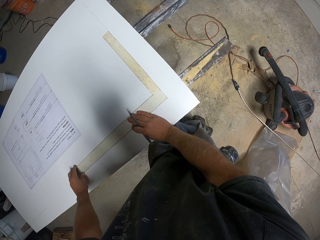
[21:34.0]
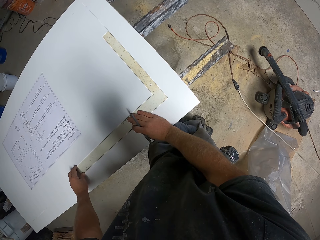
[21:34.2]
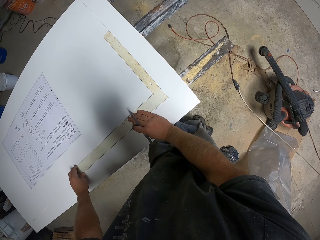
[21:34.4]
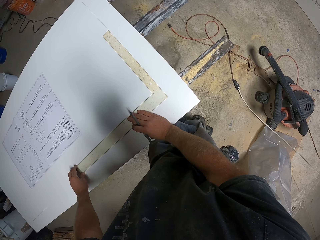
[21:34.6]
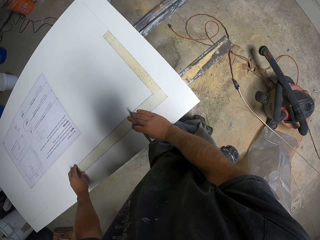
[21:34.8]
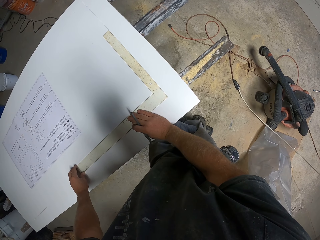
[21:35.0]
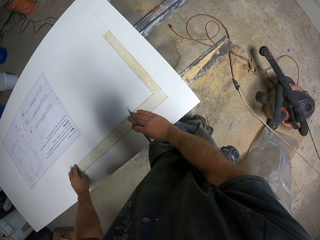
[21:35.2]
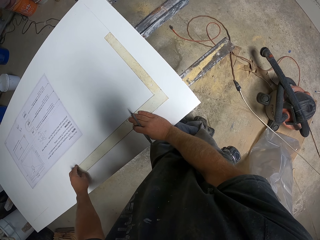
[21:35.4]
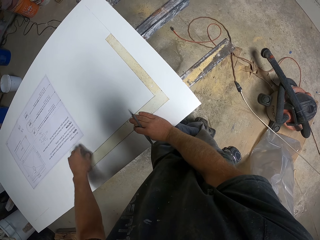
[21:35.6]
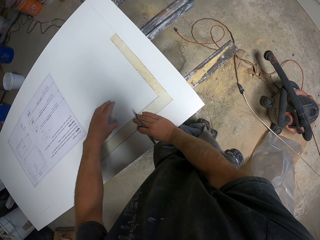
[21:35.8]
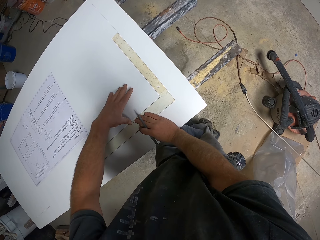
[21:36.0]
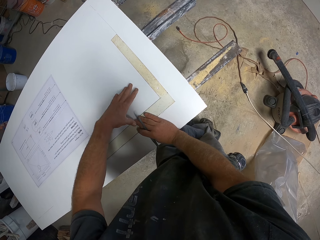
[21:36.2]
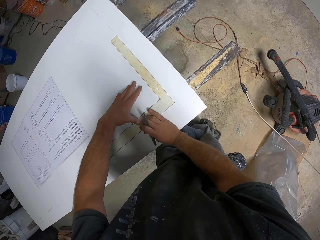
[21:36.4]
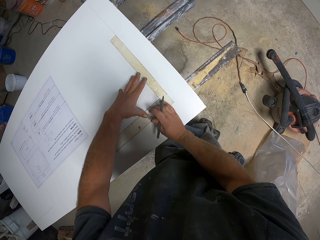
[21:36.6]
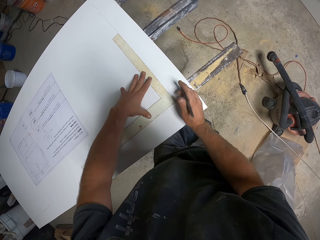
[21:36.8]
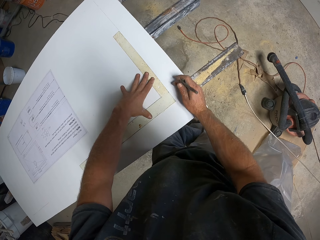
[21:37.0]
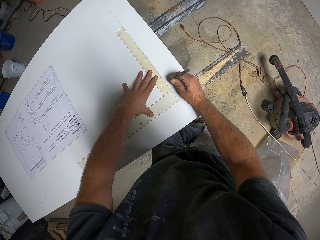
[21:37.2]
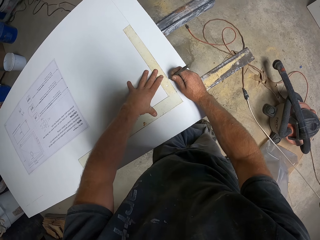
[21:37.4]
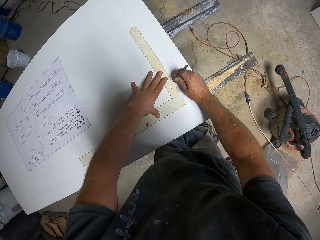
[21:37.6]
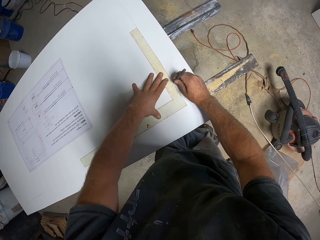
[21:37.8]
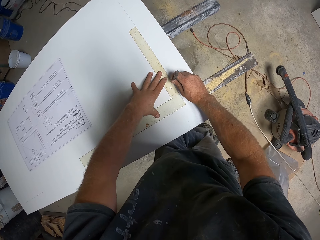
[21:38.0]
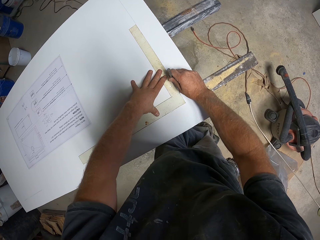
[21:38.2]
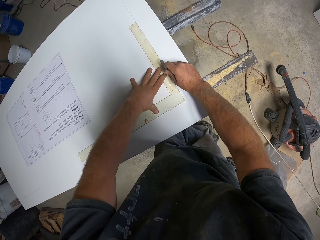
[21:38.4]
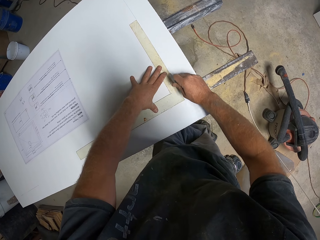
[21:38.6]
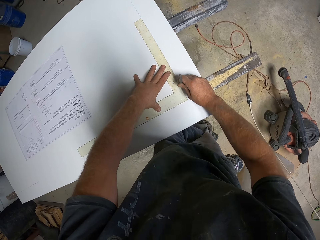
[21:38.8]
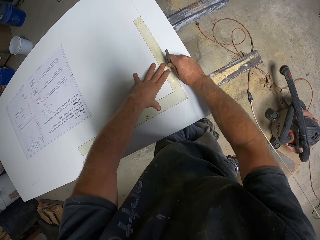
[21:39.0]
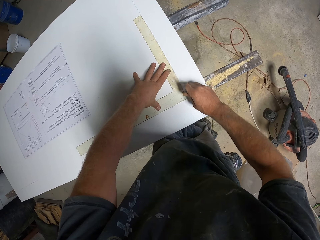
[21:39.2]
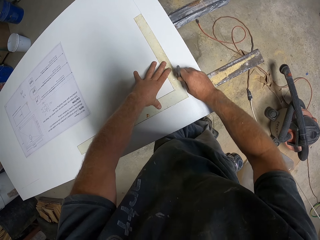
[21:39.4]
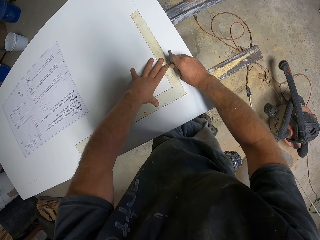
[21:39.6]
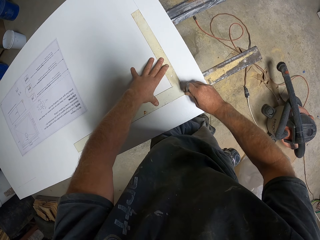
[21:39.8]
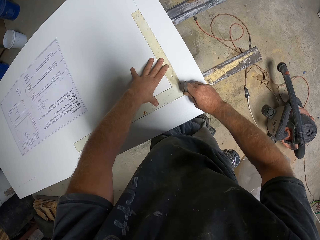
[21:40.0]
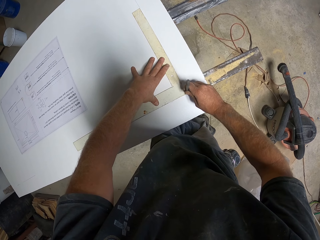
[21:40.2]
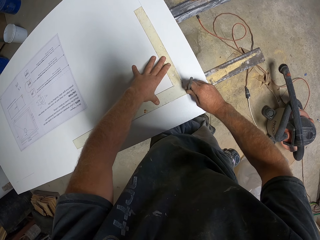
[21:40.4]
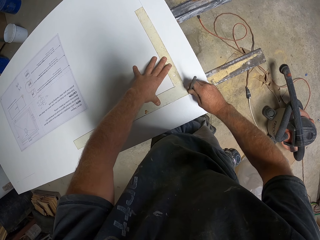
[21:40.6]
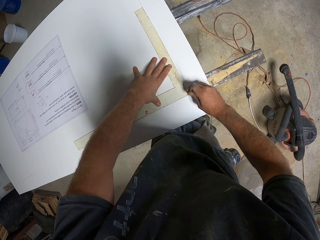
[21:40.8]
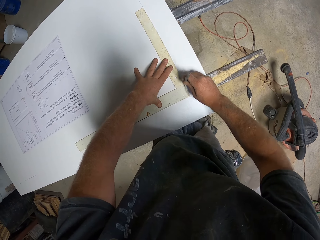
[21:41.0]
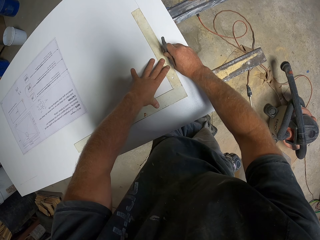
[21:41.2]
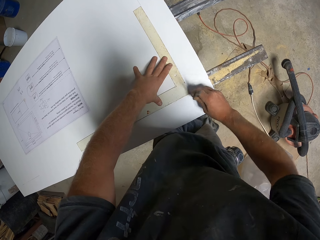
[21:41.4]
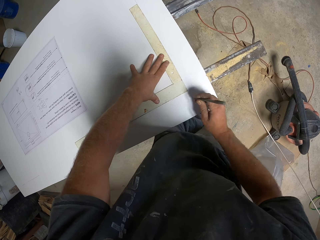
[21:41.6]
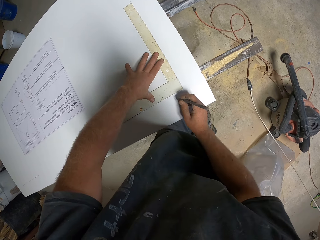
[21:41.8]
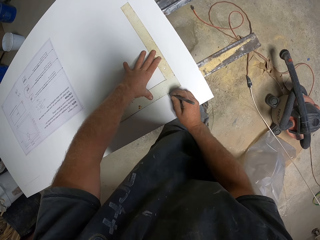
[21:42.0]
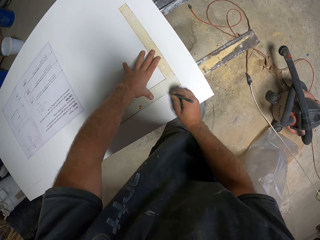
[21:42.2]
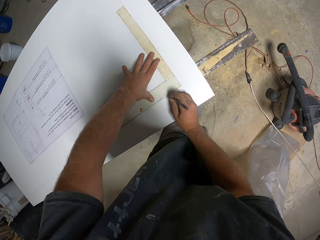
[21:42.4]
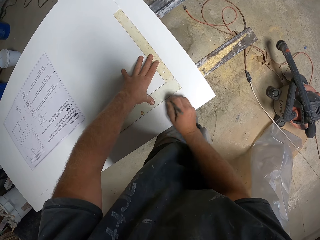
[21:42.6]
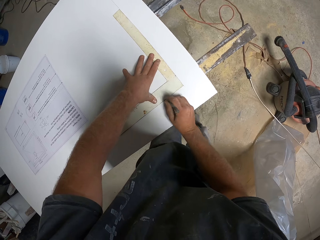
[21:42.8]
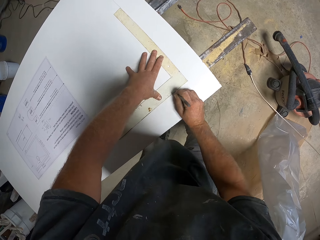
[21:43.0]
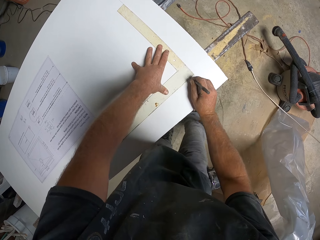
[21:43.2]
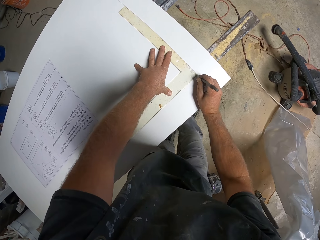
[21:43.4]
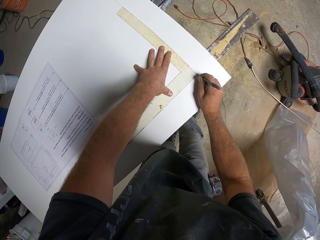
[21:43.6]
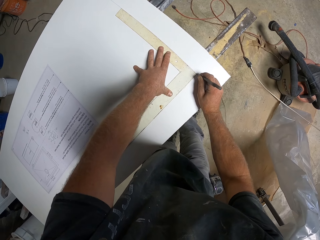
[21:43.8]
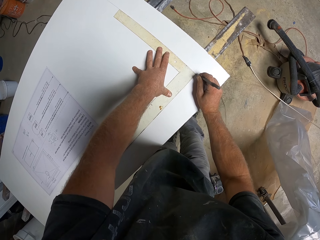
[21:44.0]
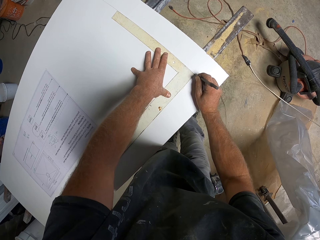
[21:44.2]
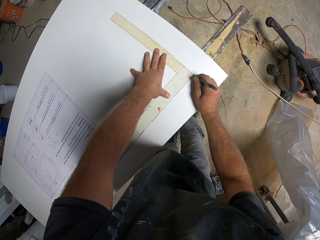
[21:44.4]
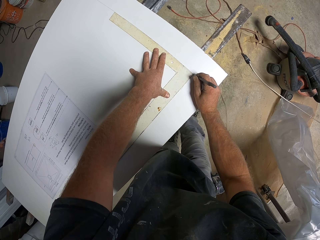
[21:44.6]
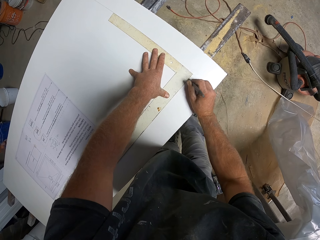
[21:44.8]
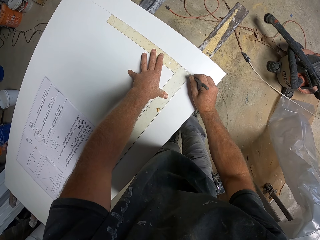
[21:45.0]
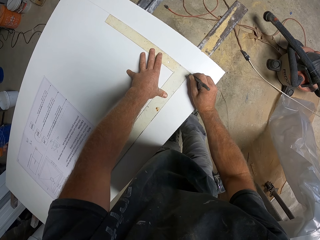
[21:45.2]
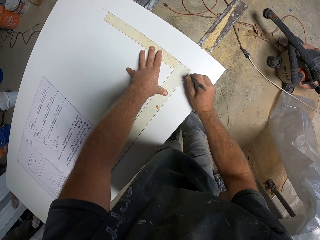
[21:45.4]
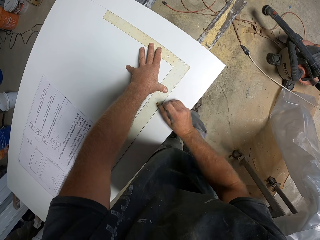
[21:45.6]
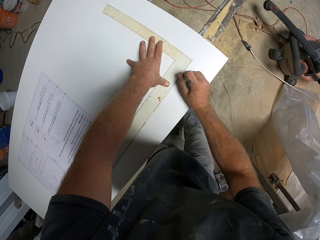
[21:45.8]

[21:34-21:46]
The camera wearer draws a line on the wooden board.

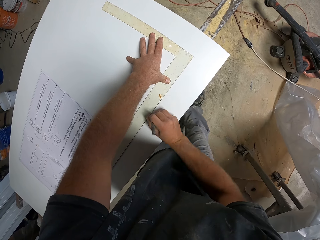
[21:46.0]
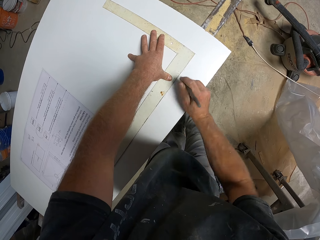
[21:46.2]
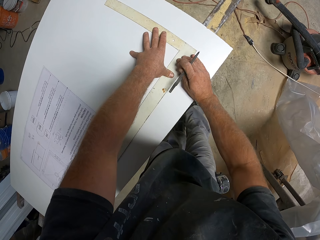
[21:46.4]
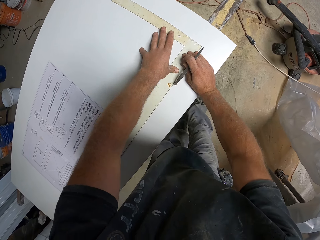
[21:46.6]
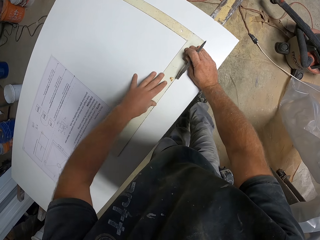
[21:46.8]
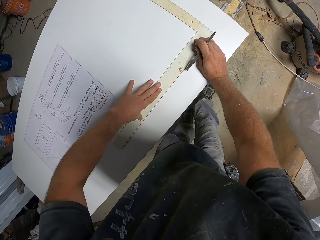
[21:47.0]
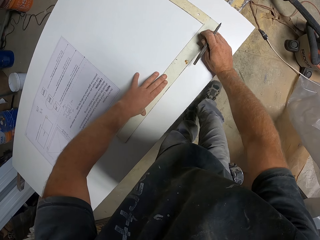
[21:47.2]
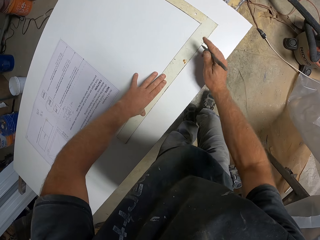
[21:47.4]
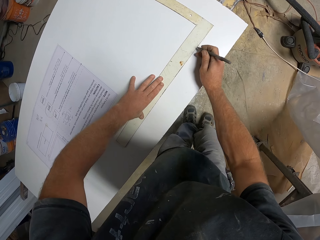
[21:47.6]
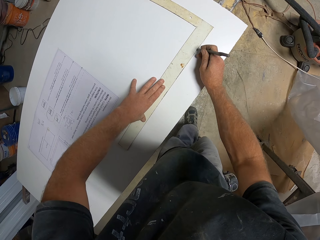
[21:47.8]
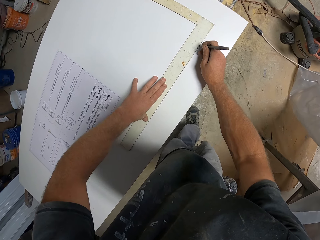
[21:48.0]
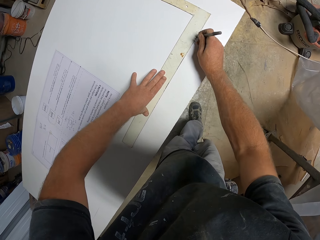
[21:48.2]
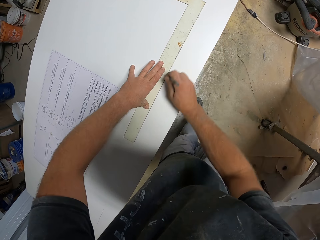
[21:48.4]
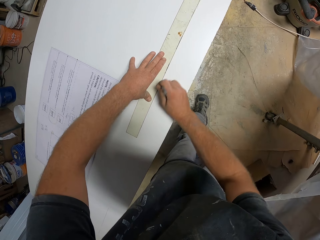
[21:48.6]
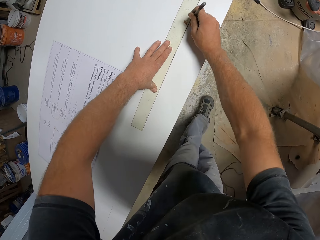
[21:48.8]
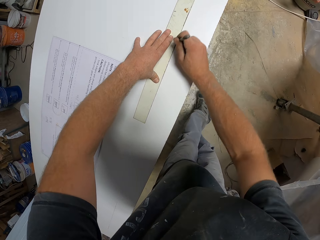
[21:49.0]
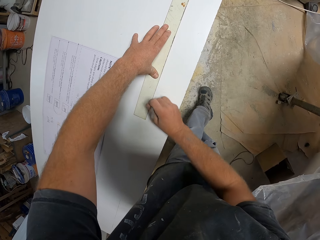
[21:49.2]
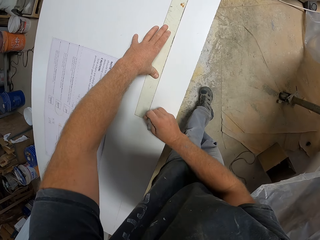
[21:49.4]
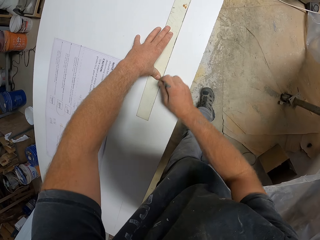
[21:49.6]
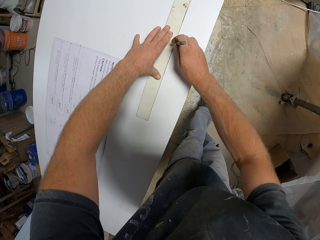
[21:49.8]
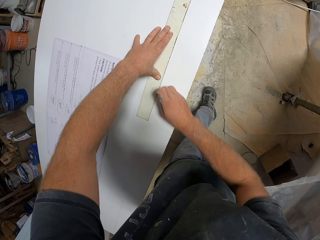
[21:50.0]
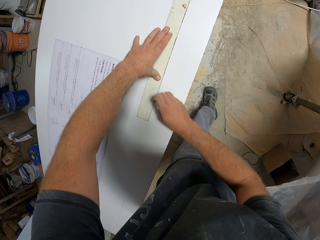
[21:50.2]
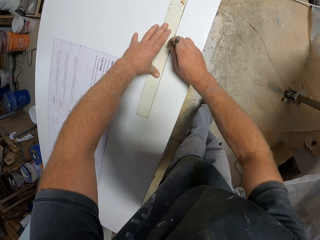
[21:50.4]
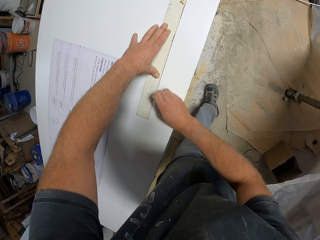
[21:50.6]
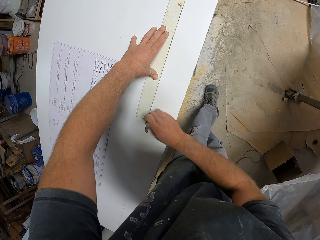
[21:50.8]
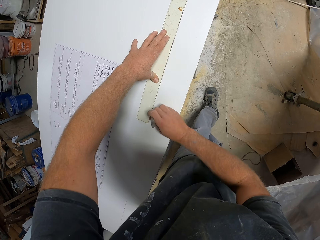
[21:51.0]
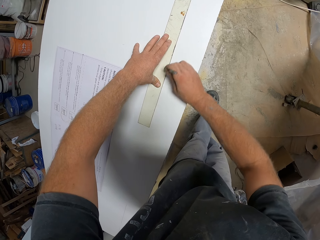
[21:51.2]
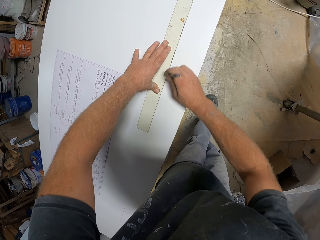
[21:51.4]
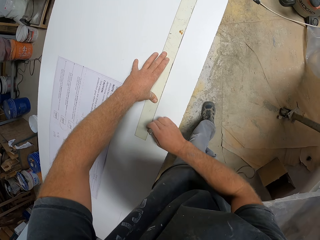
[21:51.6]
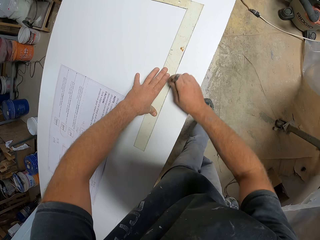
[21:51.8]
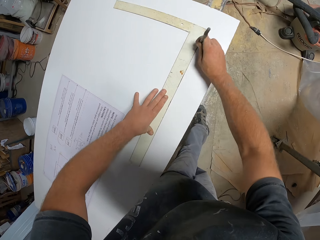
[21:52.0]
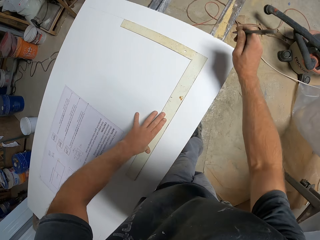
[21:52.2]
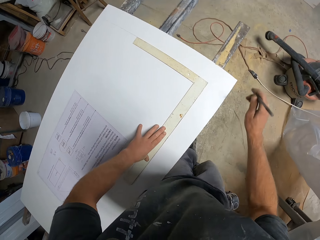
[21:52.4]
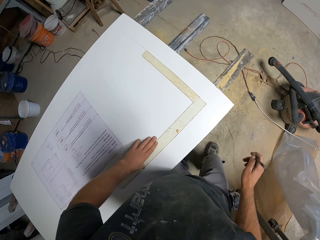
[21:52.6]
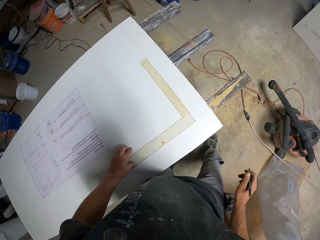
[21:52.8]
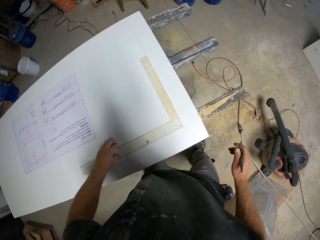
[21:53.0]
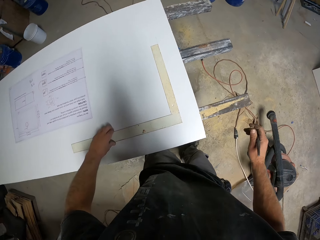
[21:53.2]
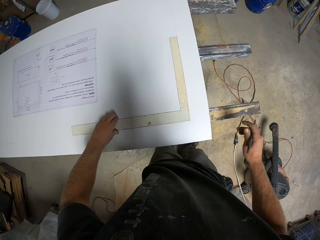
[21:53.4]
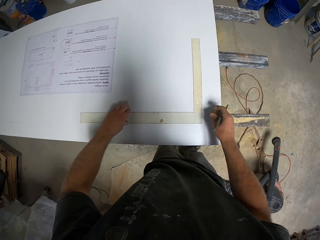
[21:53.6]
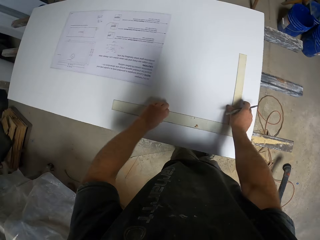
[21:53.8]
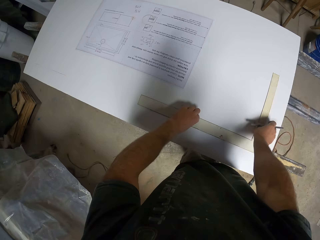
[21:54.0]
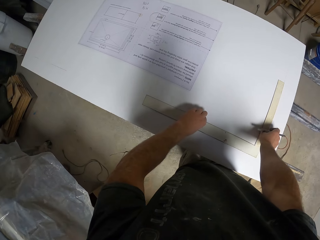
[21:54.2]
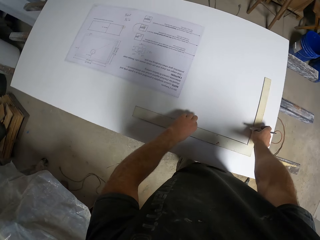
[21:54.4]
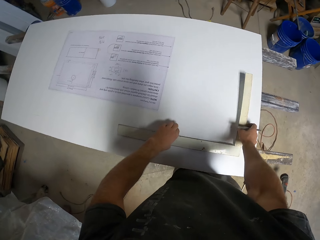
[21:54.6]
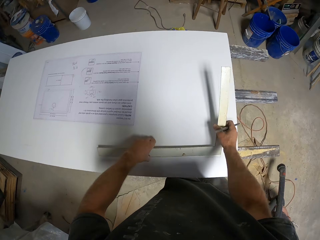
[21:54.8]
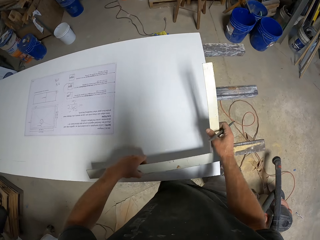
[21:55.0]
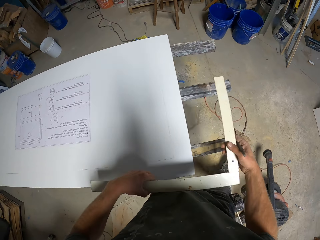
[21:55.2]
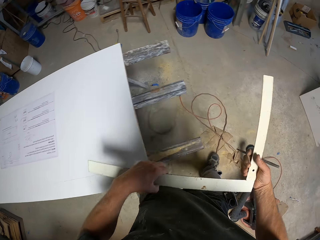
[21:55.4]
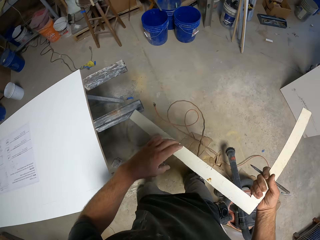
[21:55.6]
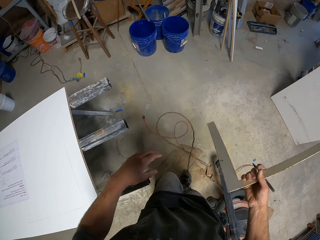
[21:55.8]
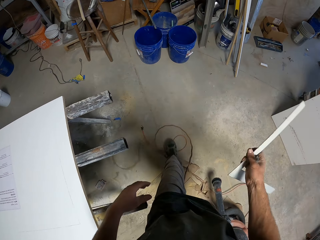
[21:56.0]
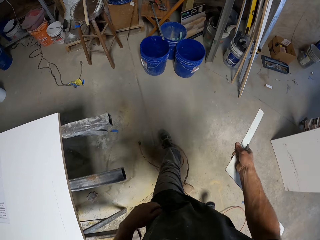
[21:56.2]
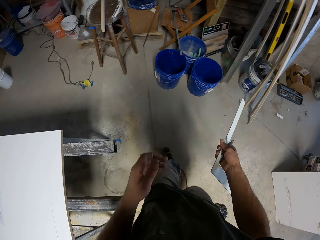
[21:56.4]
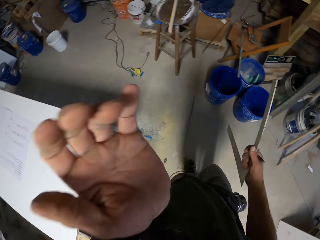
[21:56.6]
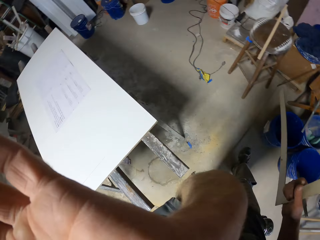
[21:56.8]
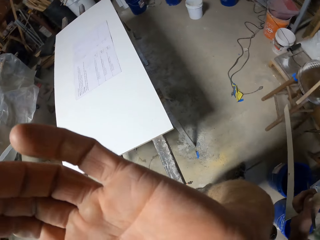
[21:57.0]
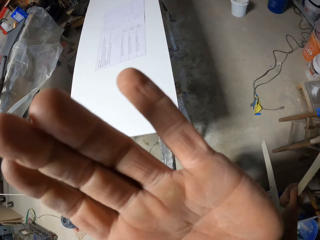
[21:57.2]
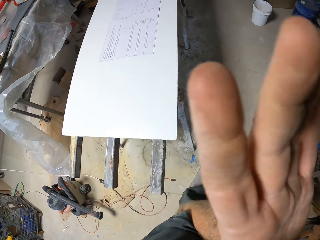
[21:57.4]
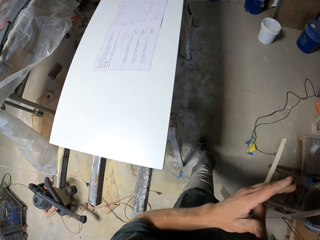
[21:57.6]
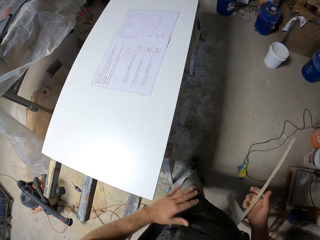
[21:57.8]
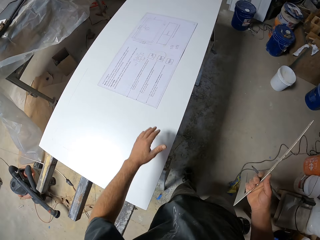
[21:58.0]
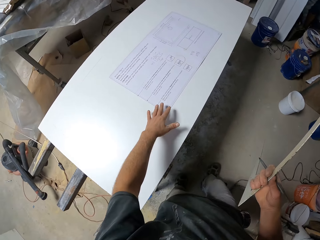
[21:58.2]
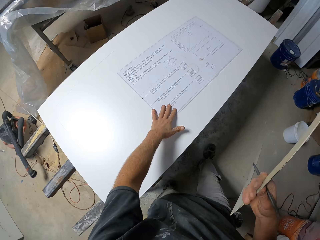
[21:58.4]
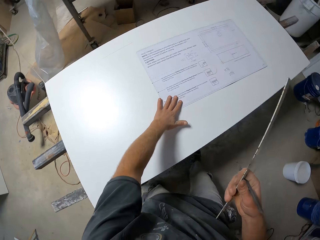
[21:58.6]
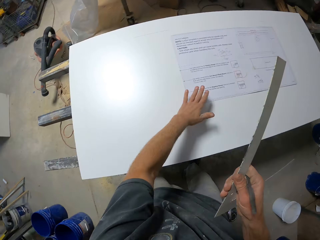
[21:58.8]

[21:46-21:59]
The camera wearer takes the L square ruler. He walks around and scratches his face.
